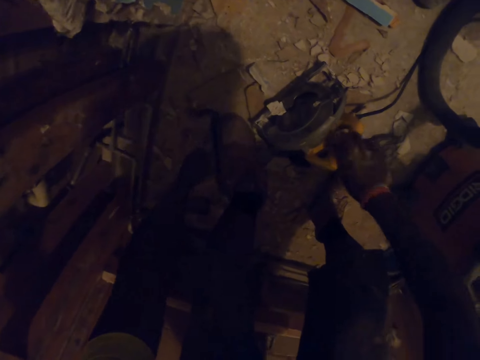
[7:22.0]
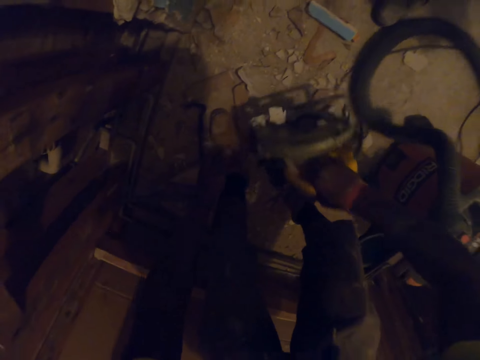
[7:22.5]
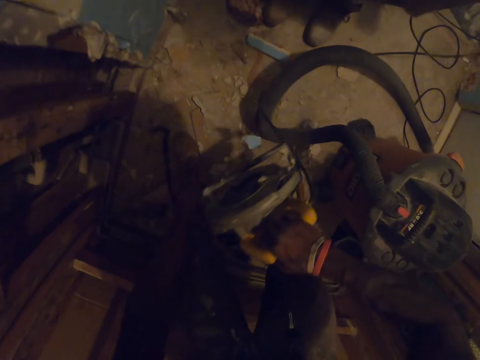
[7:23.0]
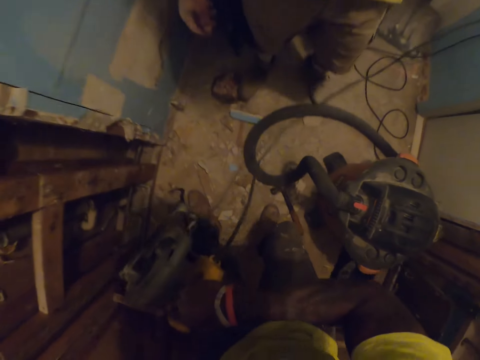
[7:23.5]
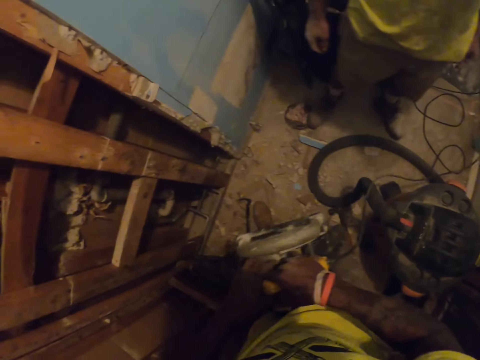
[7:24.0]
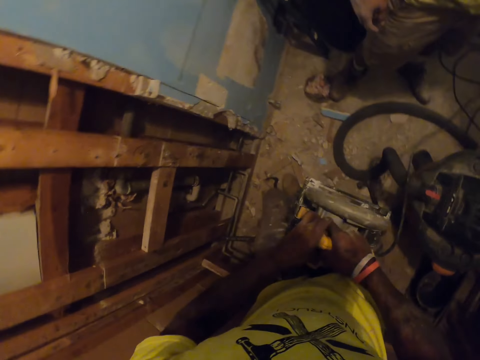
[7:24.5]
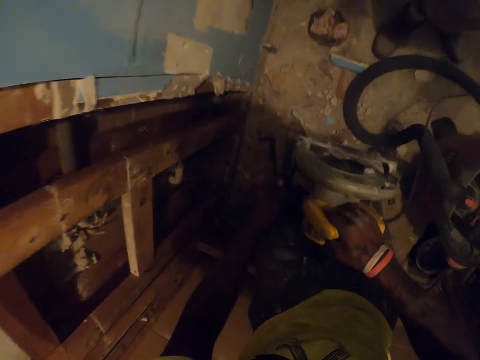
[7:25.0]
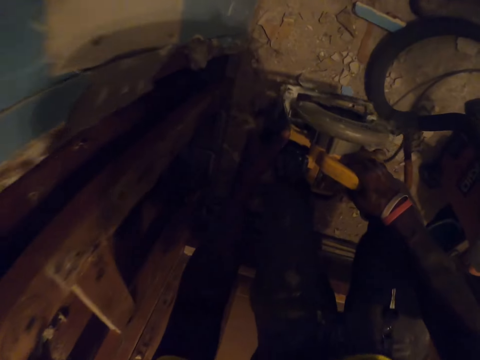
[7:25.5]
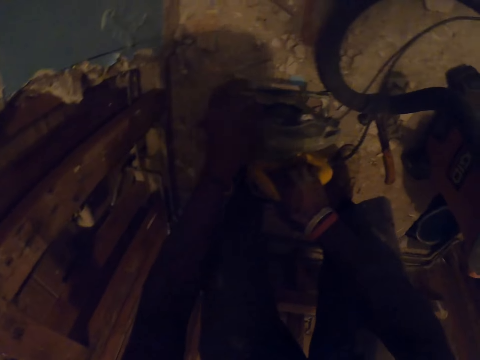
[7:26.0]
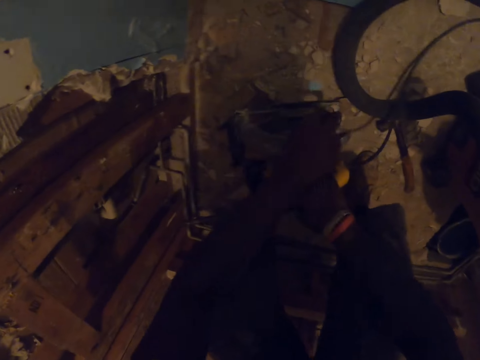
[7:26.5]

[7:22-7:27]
The camera wearer bends down. They carry the disc cutter or wood cutting machine from the floor. They hold the disc cutter. They bend downwards with the disc cutter.

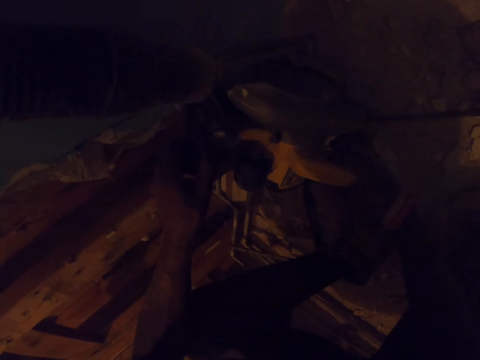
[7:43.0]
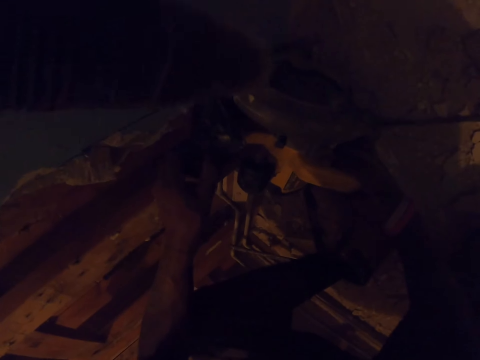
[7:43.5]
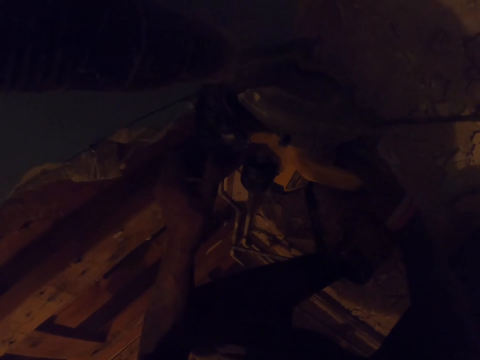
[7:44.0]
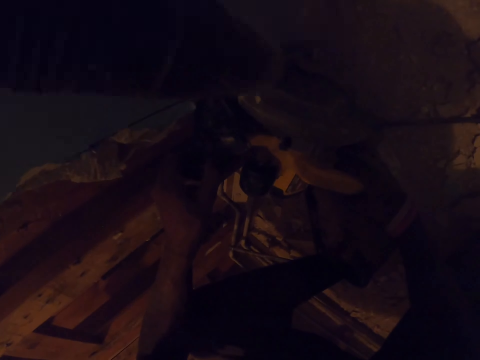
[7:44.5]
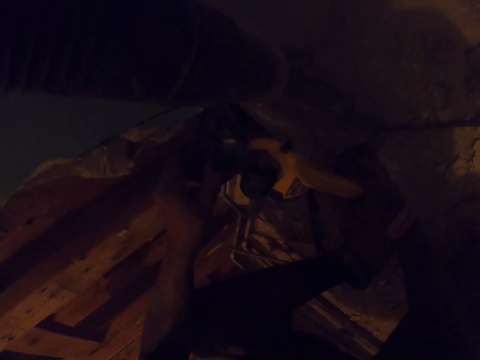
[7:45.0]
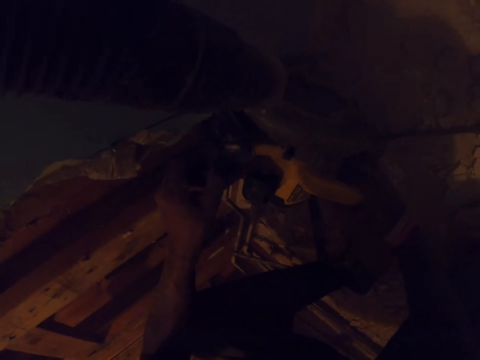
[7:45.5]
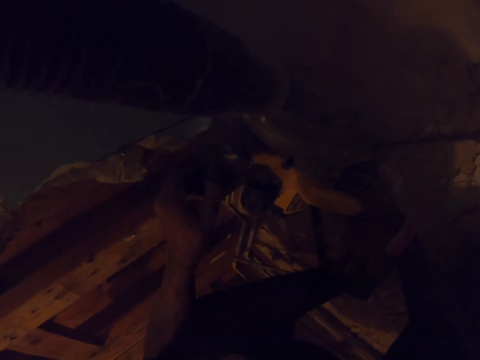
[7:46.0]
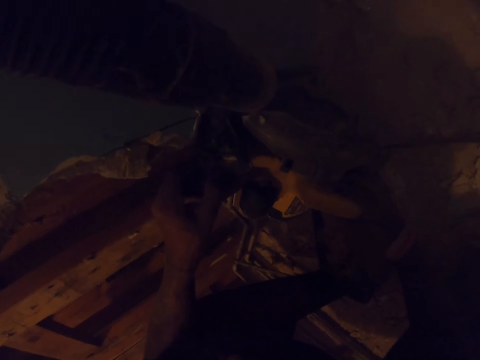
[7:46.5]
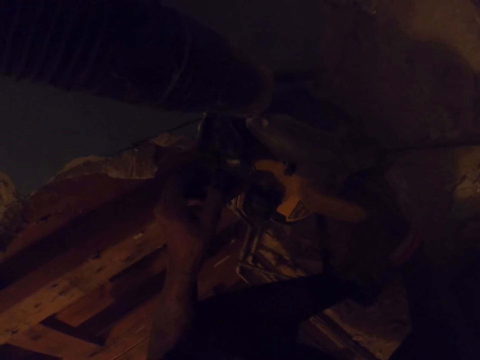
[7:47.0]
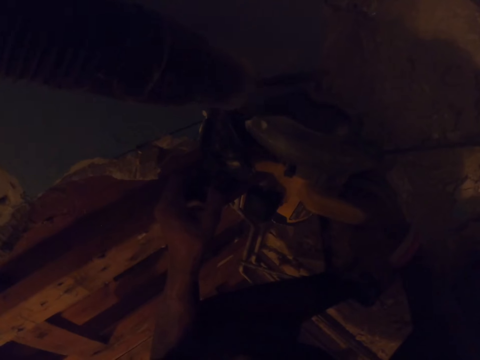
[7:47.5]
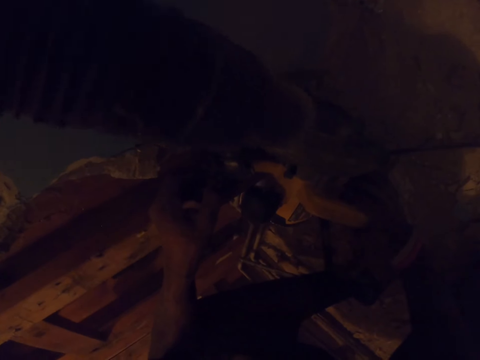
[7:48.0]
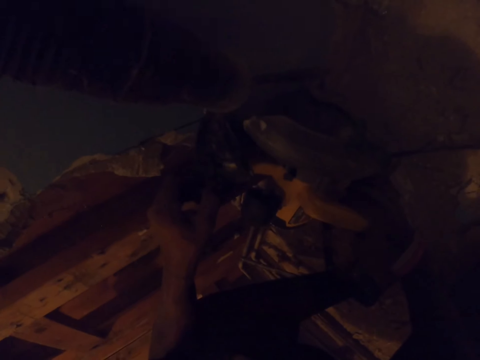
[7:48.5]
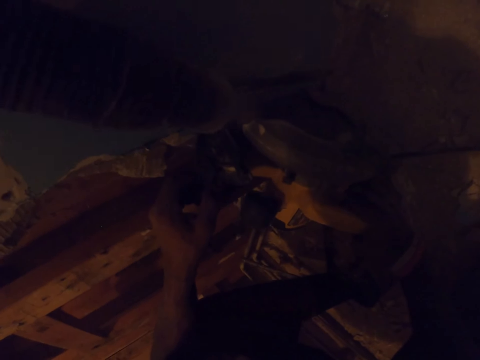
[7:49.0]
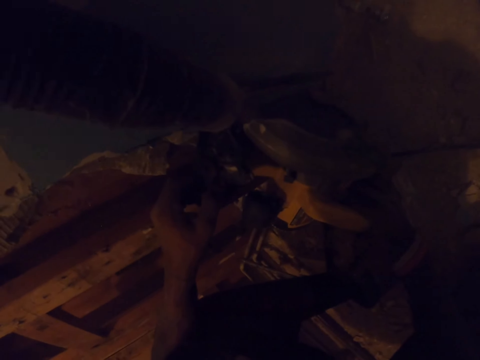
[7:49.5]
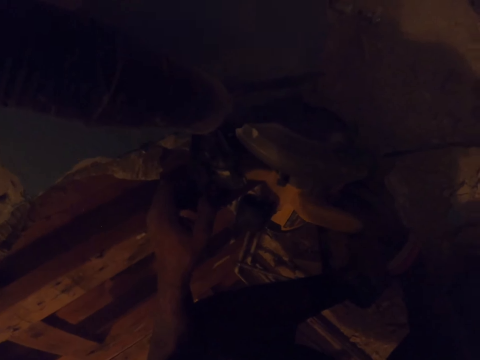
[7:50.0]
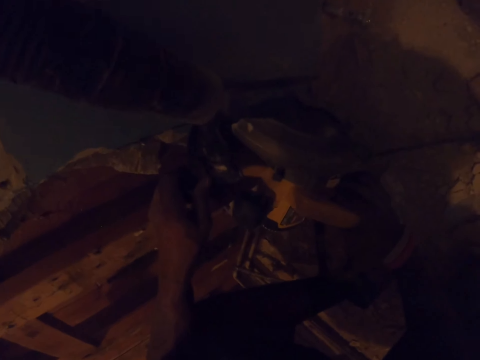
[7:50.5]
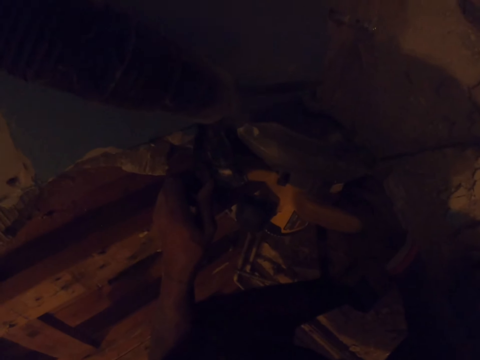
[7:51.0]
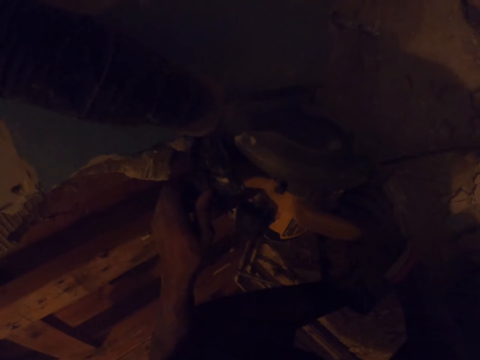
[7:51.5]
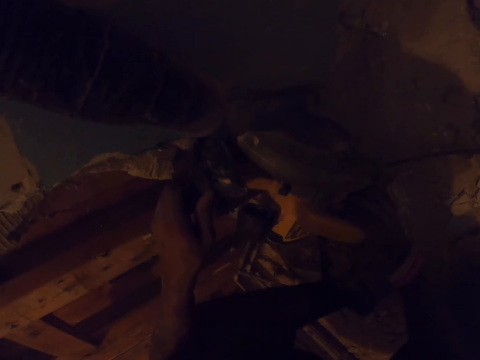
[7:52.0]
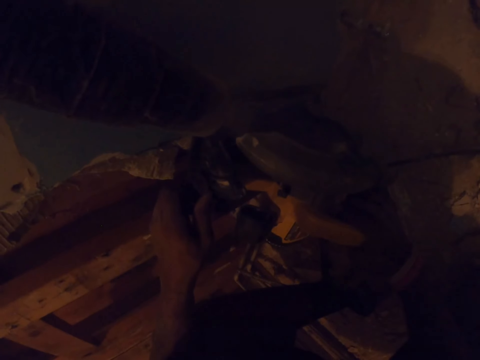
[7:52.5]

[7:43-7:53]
The camera wearer cuts the wood with the wood cutting machine. A man airs out the dust with a vacuum cleaner hose pipe. The camera wearer cuts the wood with the wood cutting machine. The man airs out the dust with the vacuum cleaner hose pipe. The camera wearer cuts the wood with the wood cutting machine.

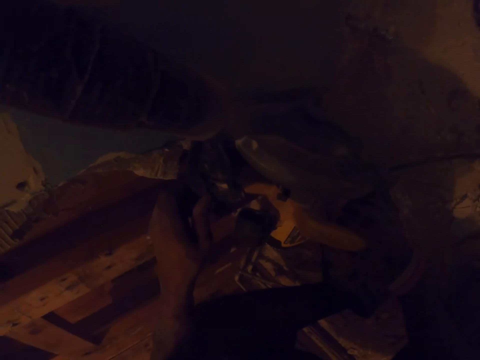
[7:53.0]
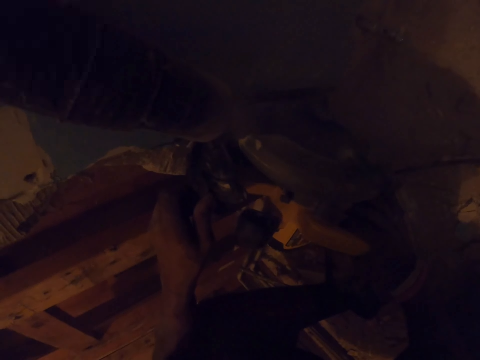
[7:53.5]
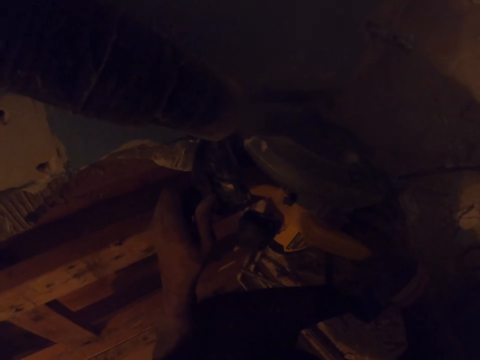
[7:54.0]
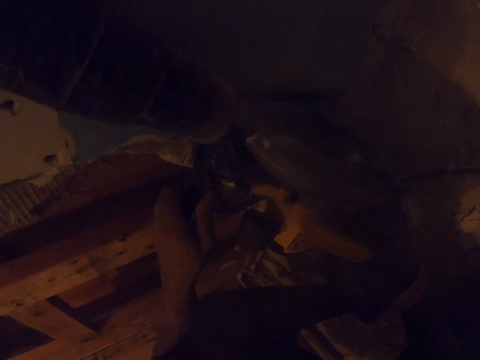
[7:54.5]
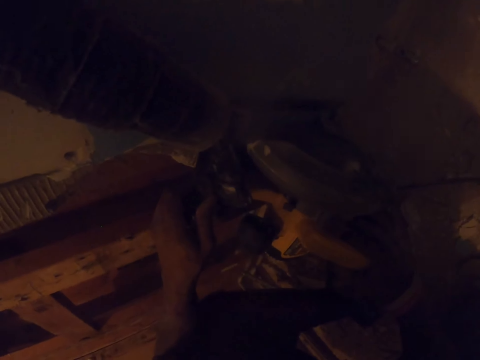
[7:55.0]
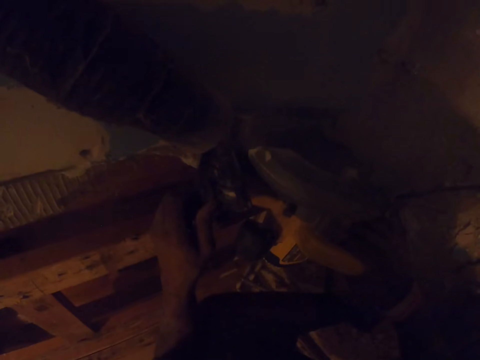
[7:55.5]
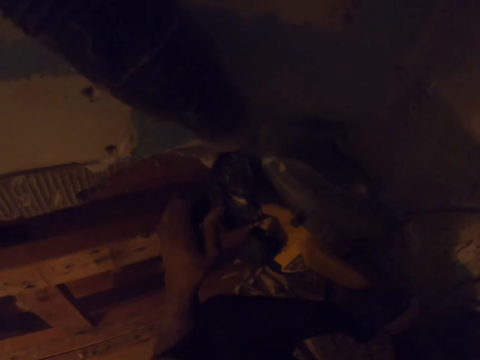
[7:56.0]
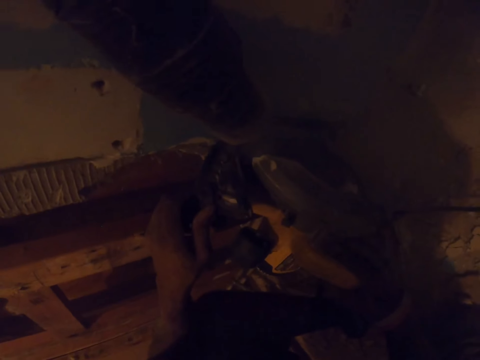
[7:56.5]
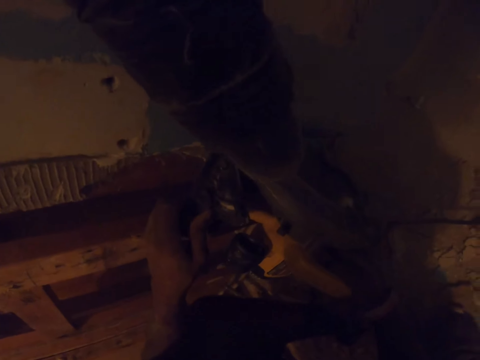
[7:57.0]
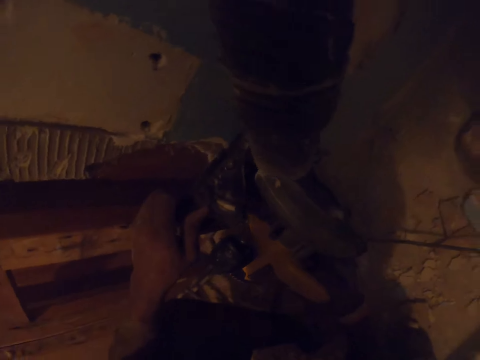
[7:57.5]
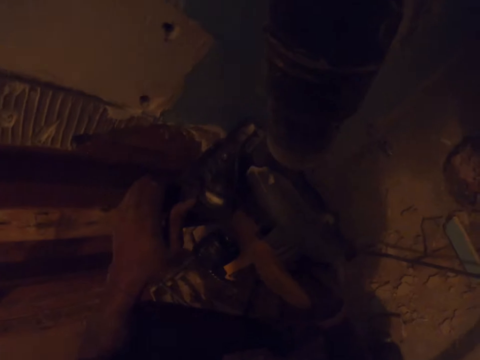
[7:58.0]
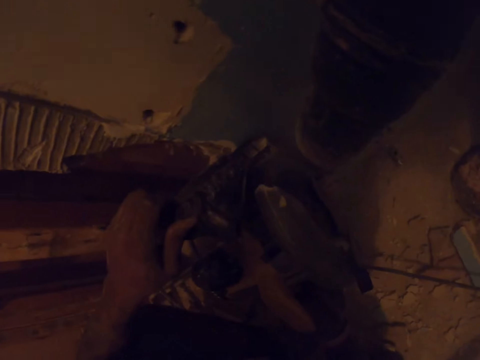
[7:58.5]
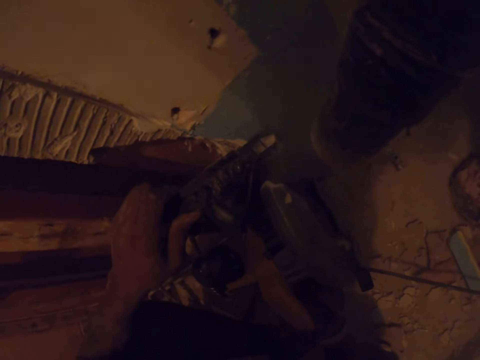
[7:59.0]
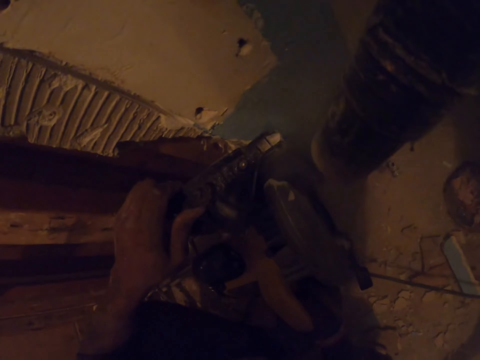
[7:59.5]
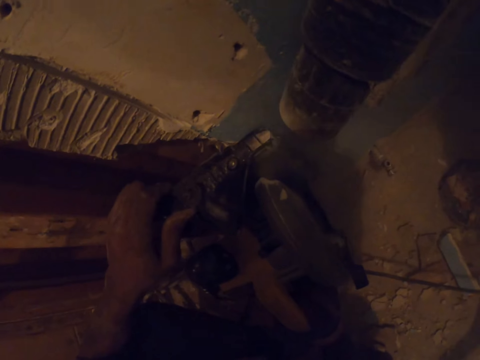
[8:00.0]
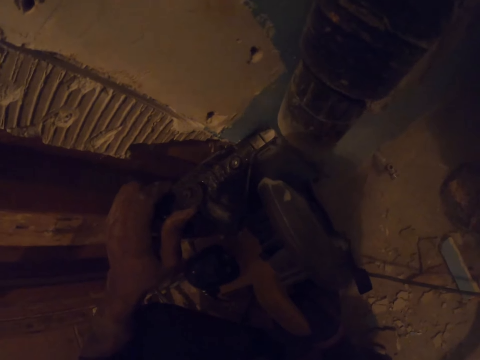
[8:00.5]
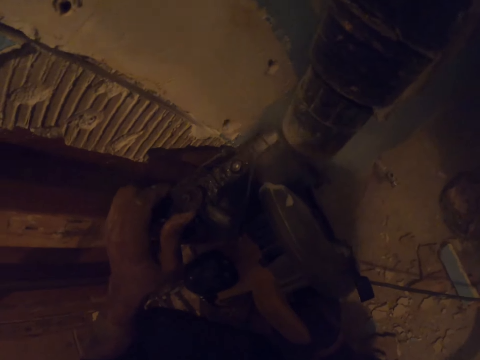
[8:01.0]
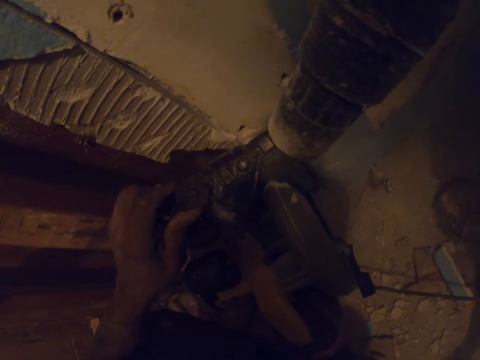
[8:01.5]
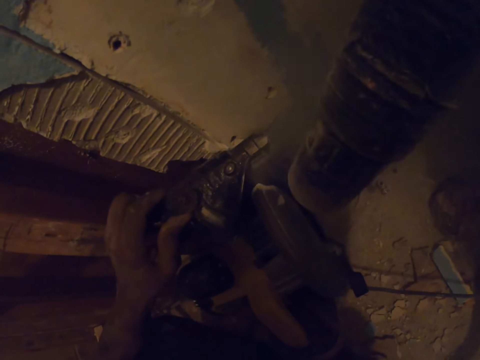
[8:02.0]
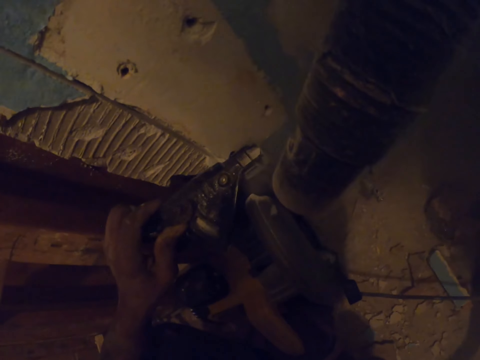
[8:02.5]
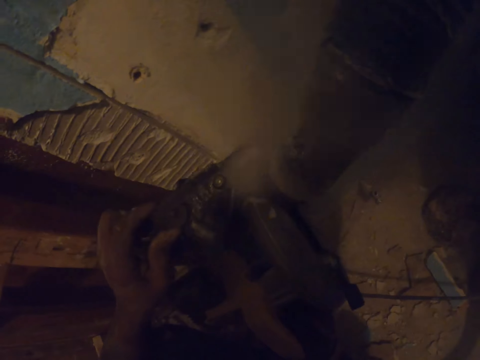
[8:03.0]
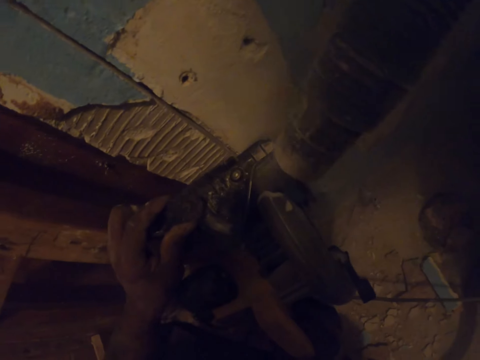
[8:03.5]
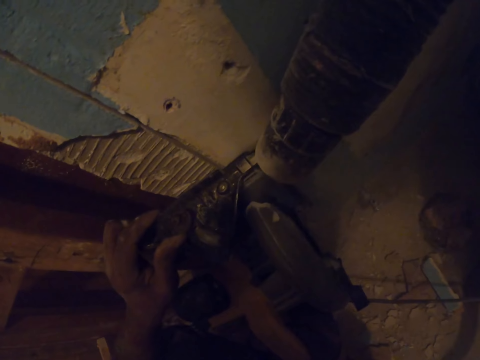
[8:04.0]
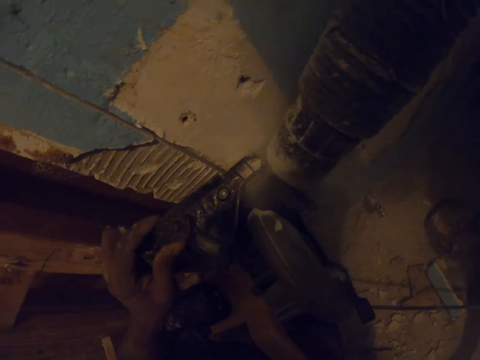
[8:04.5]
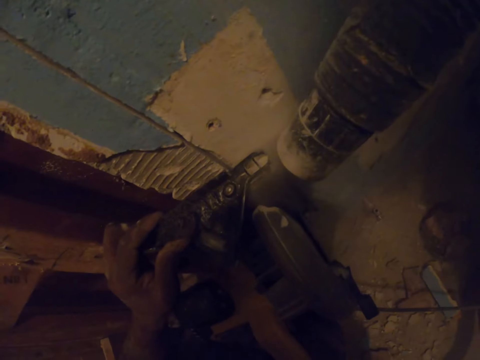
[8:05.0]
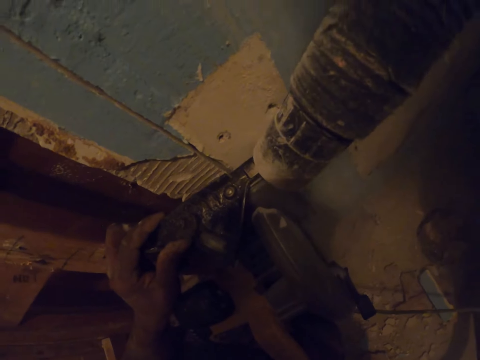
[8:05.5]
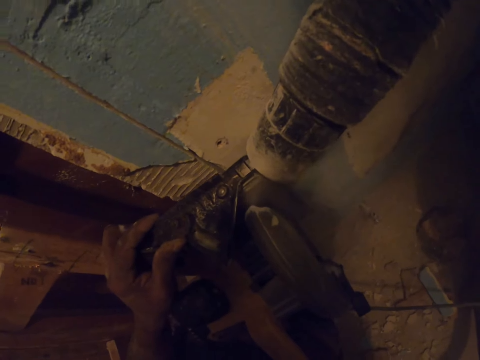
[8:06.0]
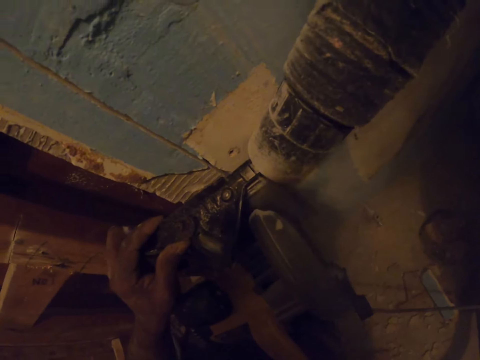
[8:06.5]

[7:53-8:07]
A man airs out the dust with a vacuum cleaner hose pipe. The camera wearer cuts the wood with the wood cutting machine. The man airs out the dust with the vacuum cleaner hose pipe. The camera wearer turns around. They cut the wood with the wood cutting machine. The man airs out the dust with the vacuum cleaner hose pipe. The camera wearer cuts the wood with the wood cutting machine. The man airs out the dust with the vacuum cleaner hose pipe. The camera wearer cuts the wood with the wood cutting machine. The man airs out the dust with the vacuum cleaner hose pipe. The camera wearer cuts the wood with the wood cutting machine. The man airs out the dust with the vacuum cleaner hose pipe. The camera wearer cuts the wood with the wood cutting machine.
